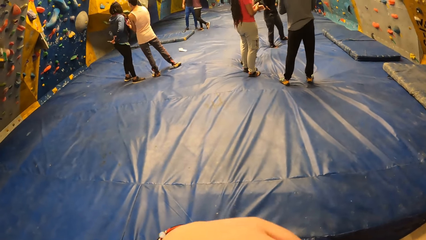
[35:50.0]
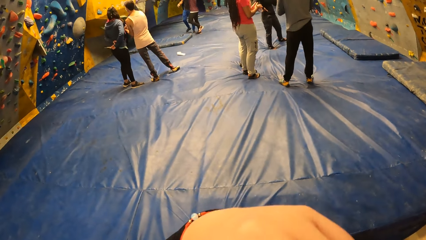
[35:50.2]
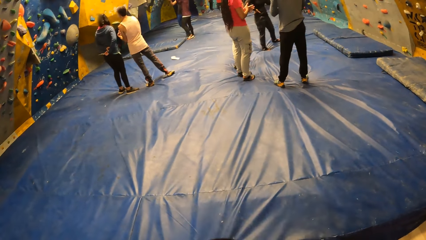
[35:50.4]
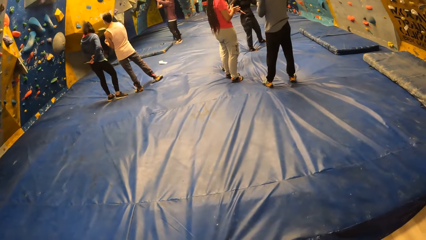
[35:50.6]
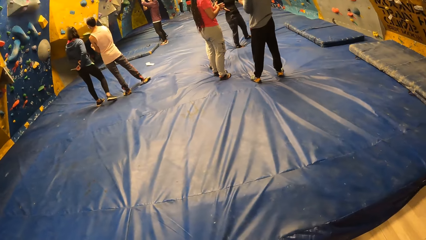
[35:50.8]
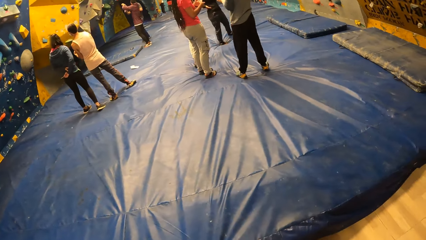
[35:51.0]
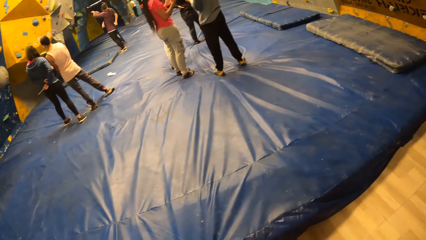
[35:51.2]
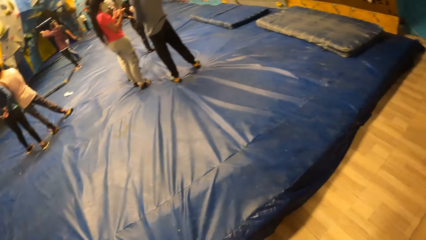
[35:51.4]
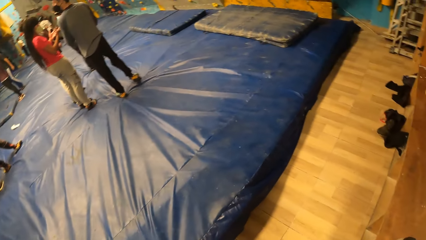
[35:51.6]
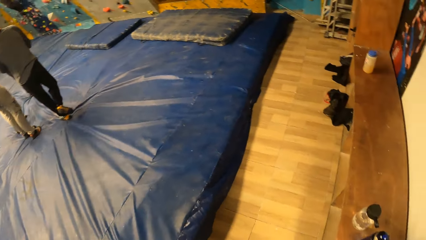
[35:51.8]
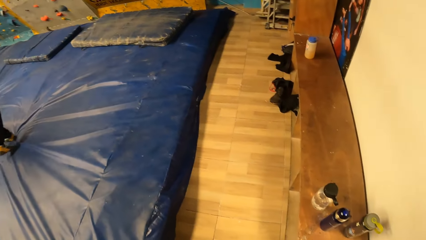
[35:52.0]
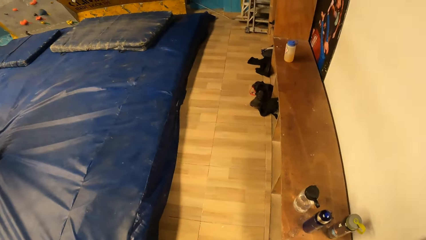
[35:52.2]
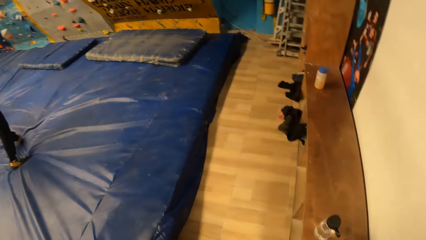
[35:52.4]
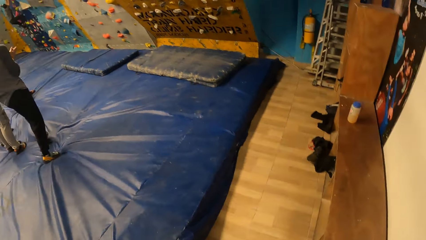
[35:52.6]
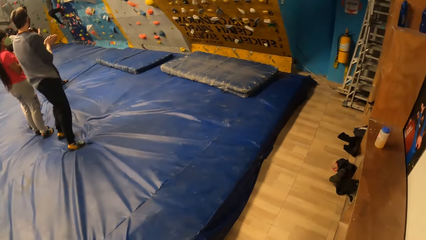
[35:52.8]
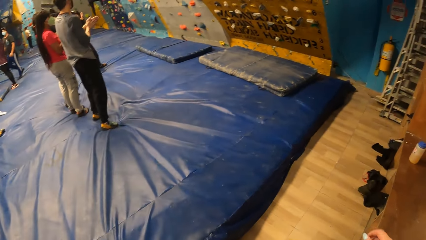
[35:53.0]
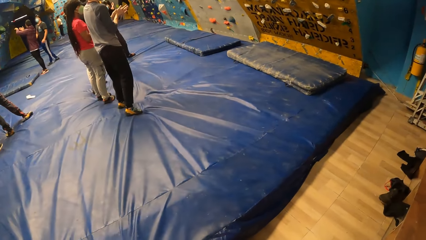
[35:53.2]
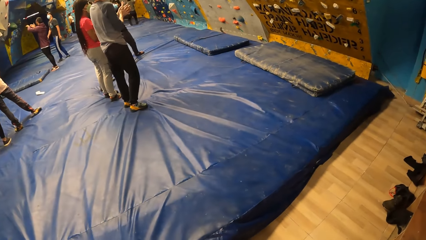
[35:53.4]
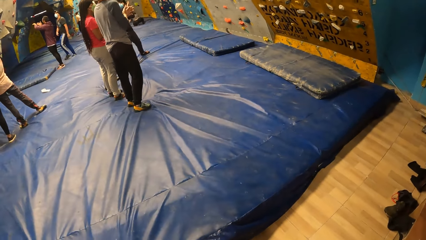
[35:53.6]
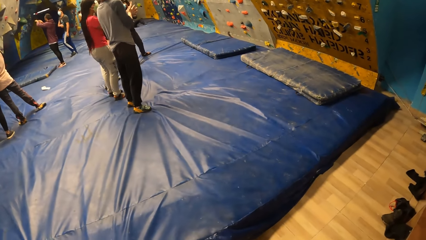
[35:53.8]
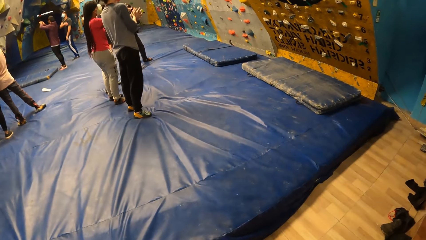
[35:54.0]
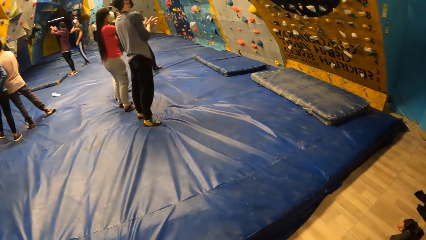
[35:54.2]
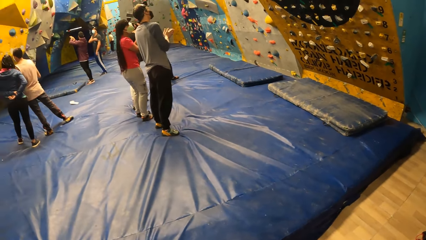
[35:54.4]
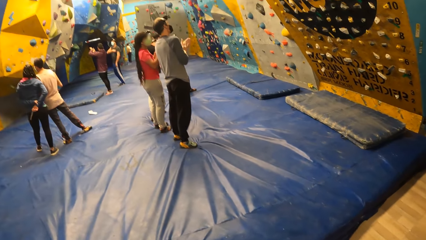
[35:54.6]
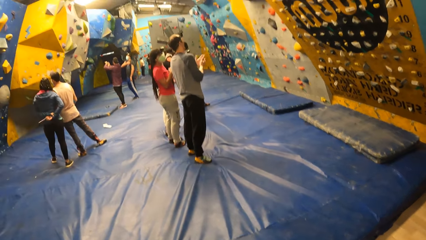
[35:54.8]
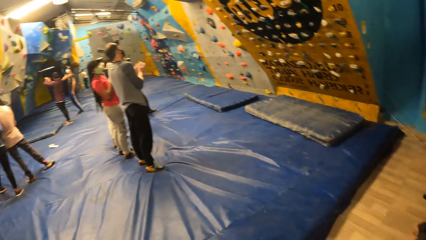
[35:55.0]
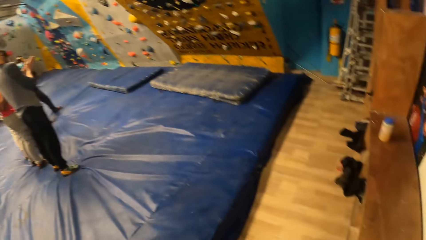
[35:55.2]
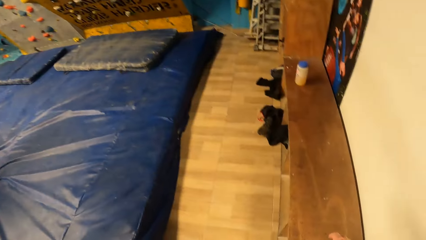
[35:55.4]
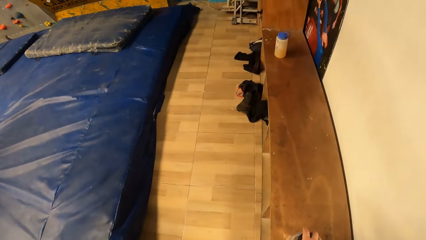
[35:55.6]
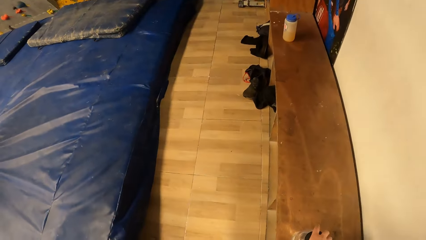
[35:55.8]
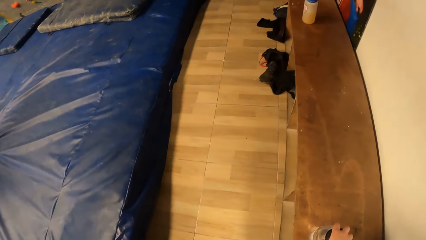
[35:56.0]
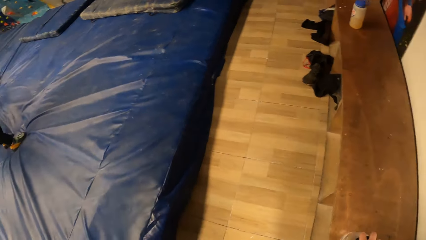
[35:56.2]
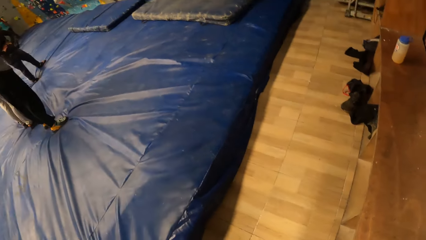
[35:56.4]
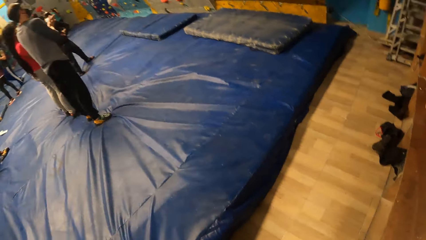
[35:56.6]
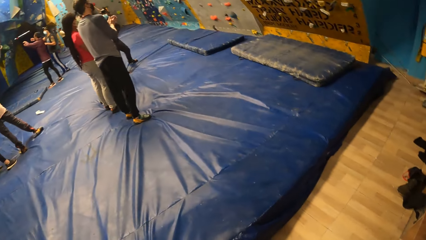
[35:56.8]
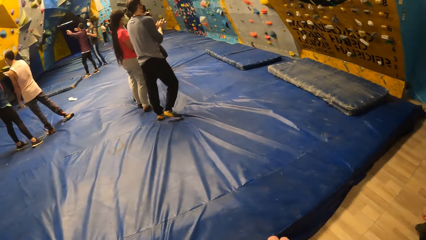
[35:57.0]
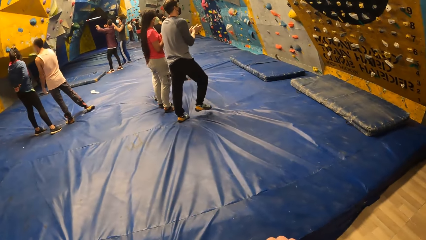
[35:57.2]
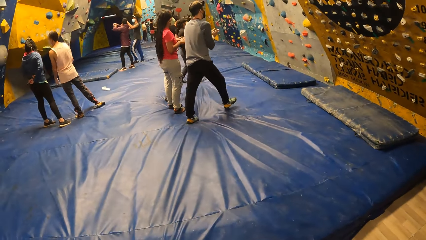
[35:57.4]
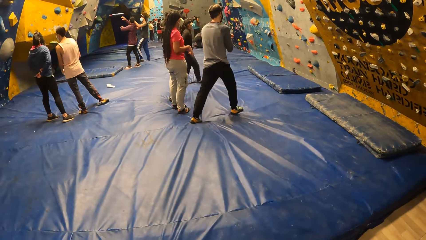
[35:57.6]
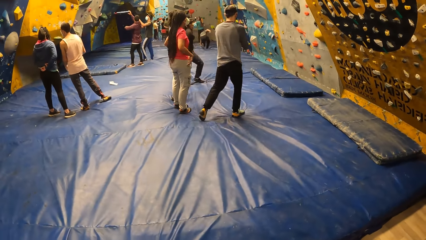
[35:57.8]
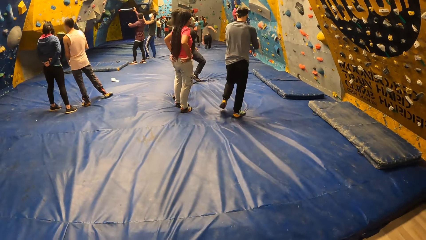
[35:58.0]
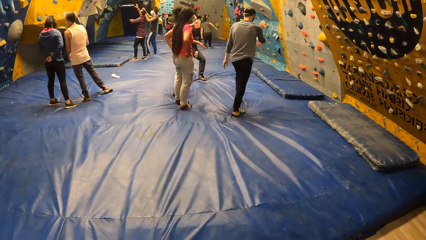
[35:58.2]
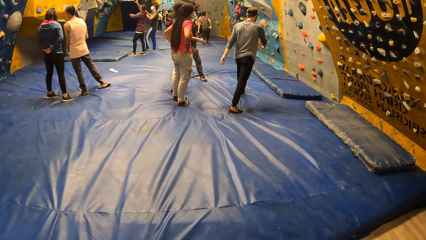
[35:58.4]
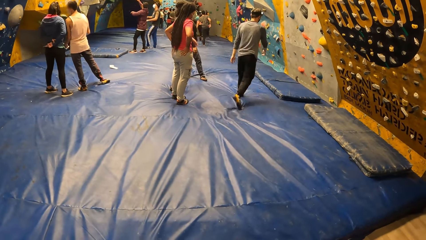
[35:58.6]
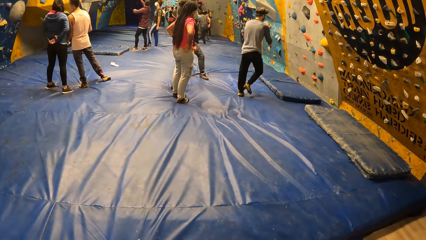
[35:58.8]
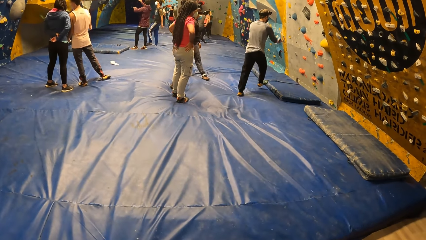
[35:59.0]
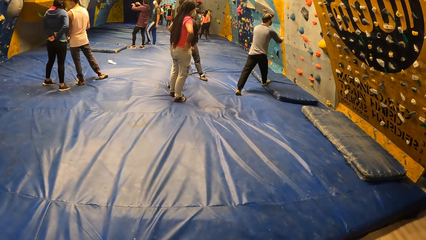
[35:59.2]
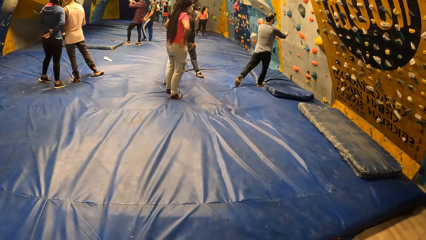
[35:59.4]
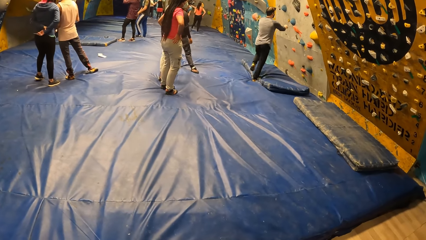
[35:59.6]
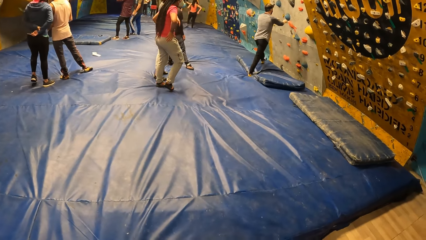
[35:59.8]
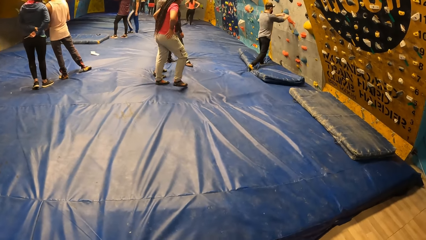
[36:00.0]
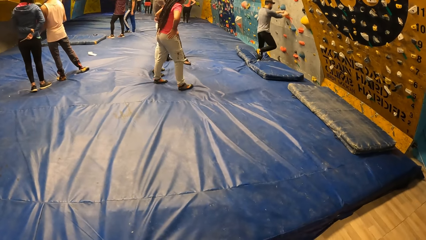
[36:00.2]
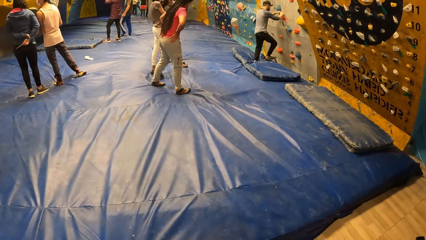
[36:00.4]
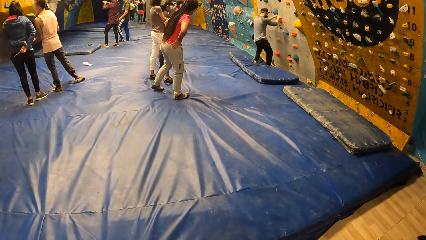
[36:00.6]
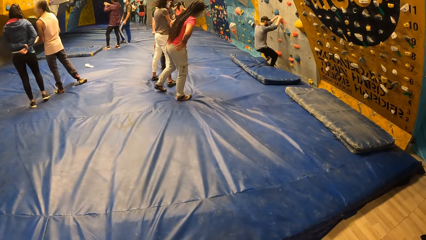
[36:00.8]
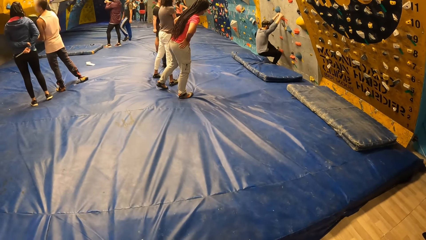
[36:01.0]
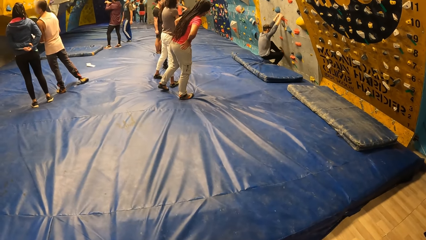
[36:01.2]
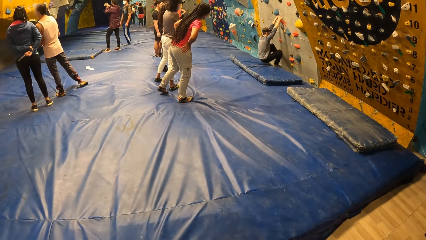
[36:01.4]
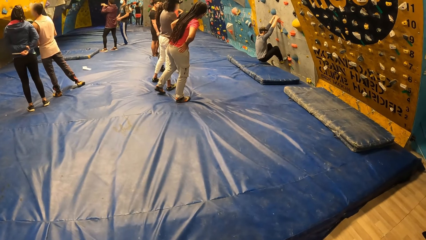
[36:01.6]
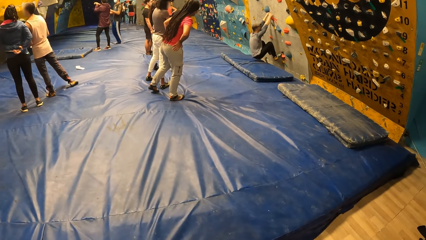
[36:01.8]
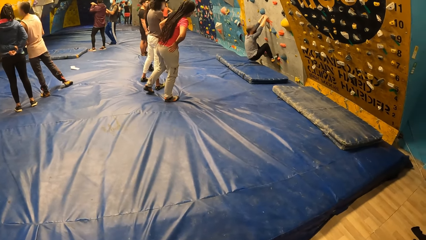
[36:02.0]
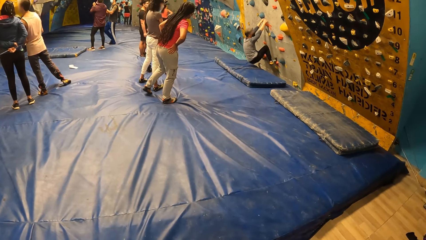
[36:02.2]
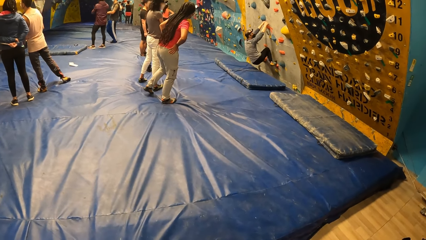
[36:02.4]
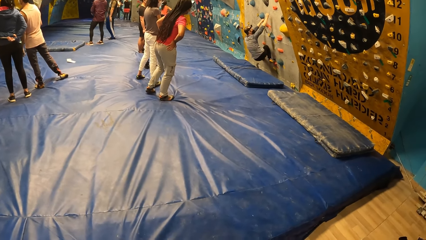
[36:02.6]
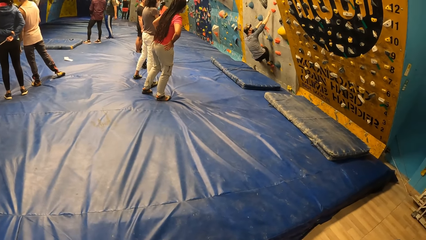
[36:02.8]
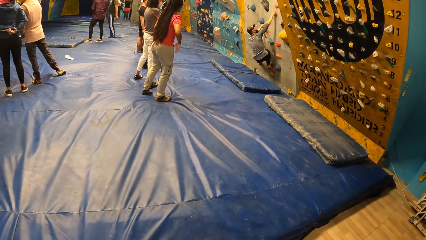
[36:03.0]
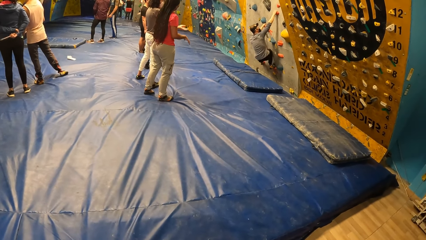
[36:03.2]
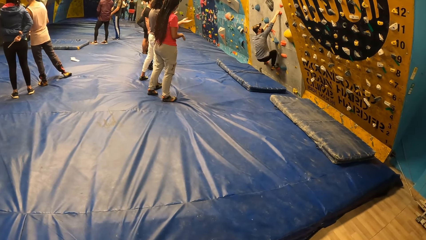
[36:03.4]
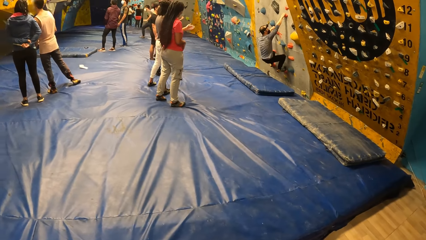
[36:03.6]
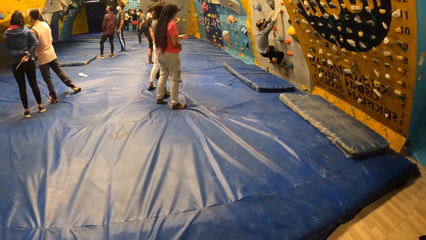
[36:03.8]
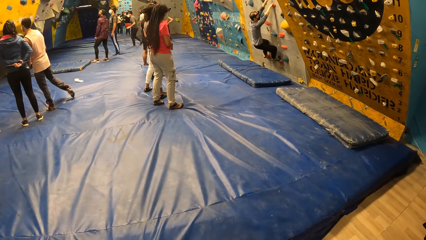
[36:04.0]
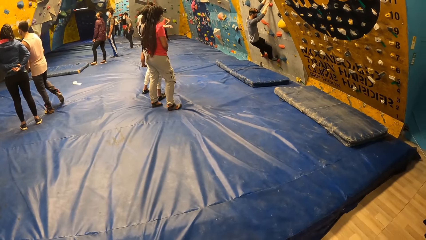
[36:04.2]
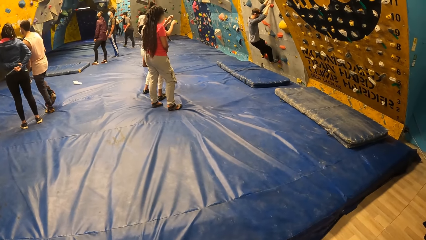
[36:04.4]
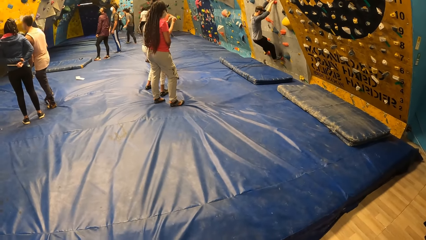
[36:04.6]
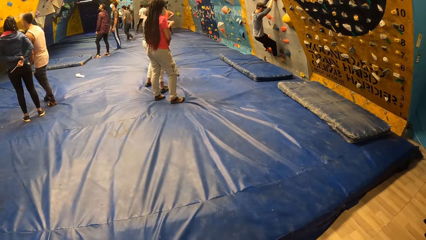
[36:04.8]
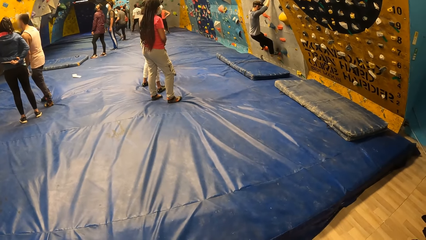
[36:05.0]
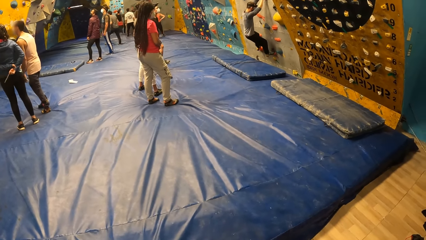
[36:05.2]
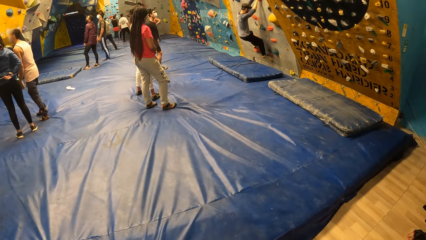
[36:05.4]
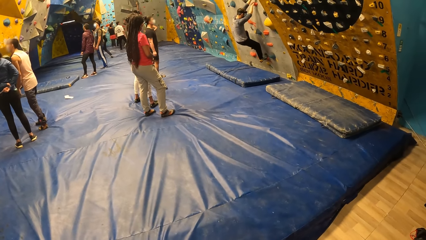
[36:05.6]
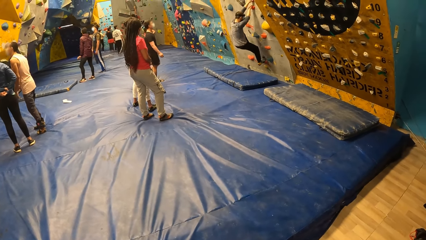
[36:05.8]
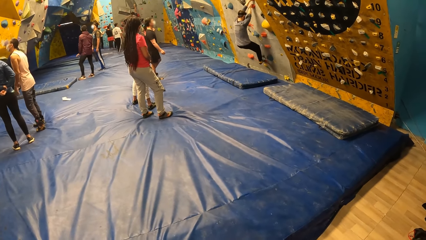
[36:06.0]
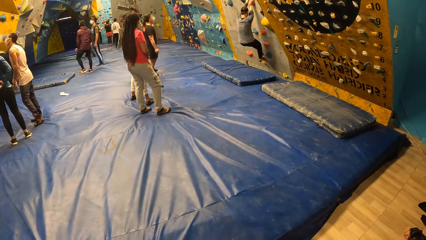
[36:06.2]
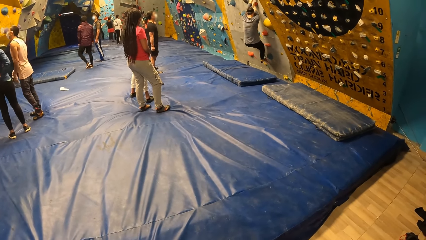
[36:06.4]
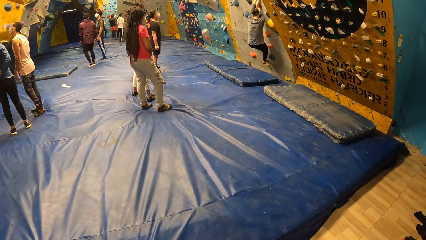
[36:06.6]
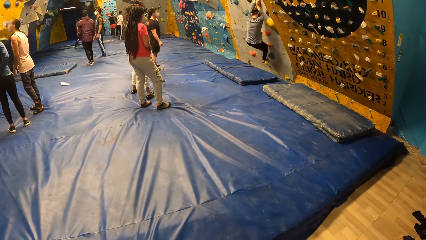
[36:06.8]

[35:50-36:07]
The camera wearer picks up the water bottle from the shelf with her right hand. A person joins to play the game.
